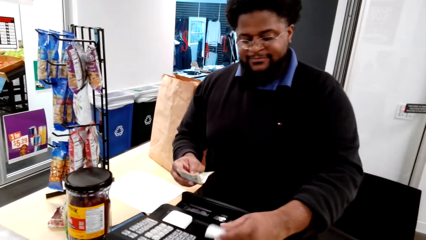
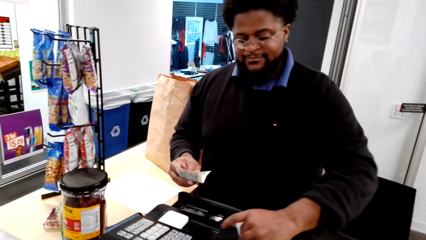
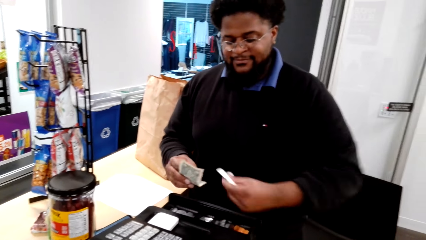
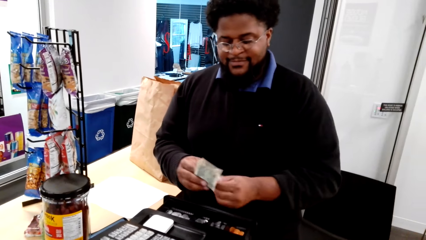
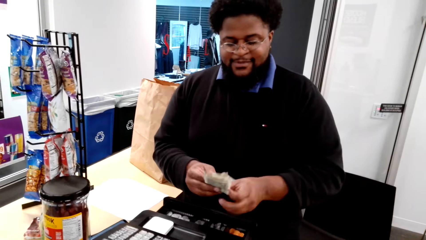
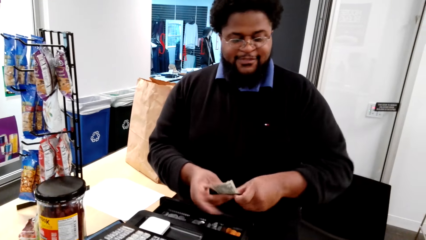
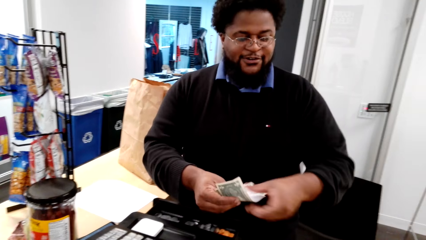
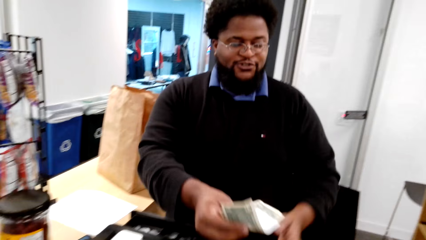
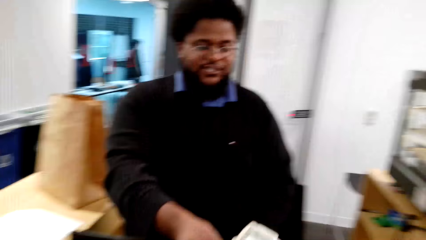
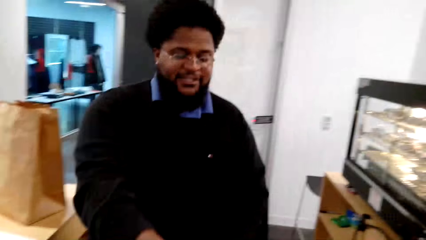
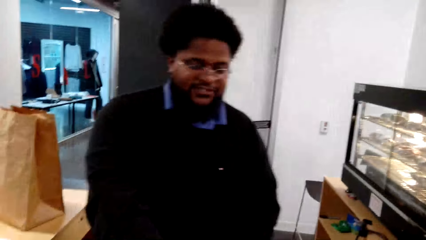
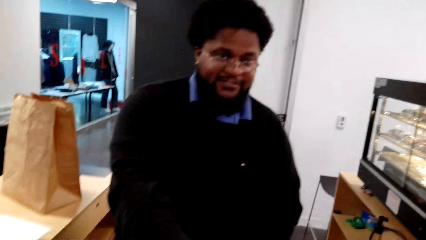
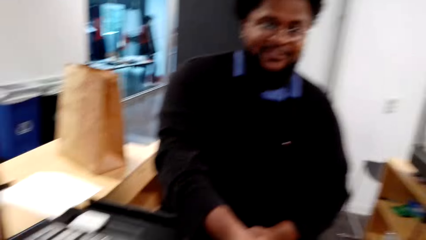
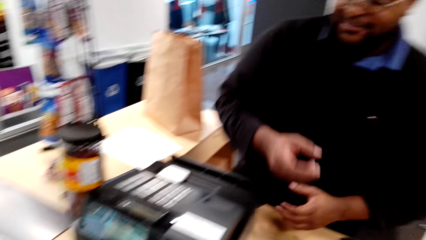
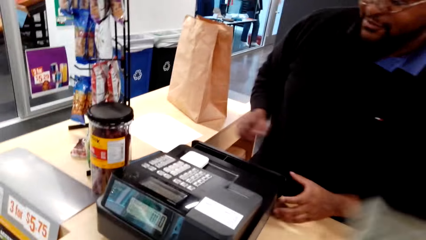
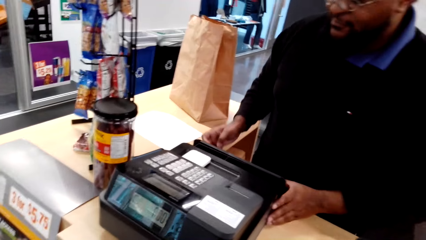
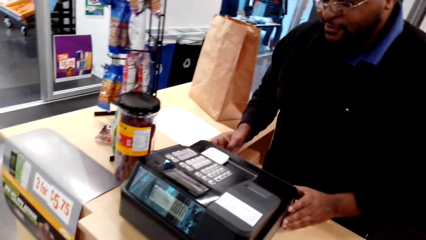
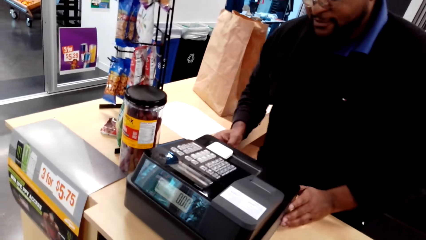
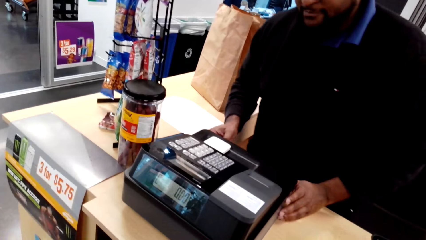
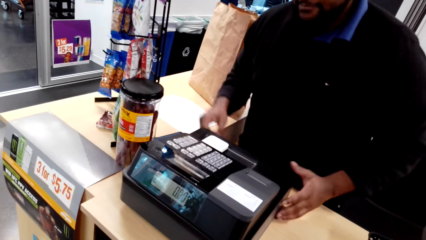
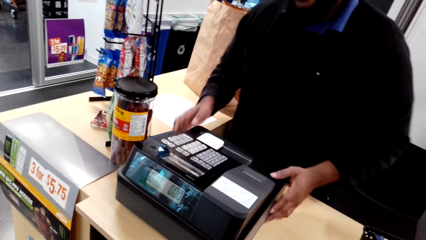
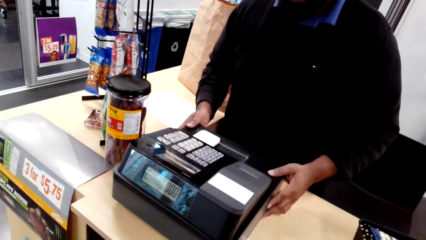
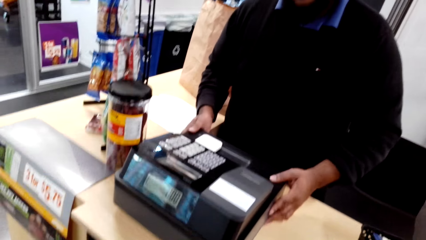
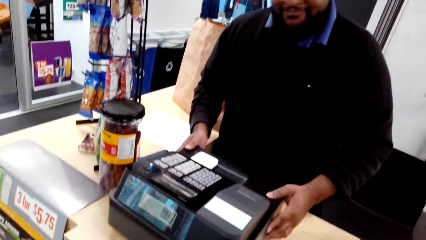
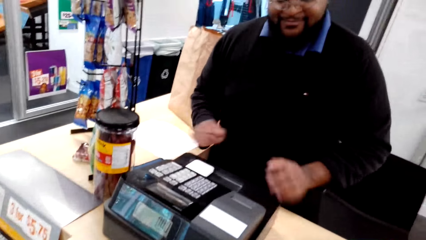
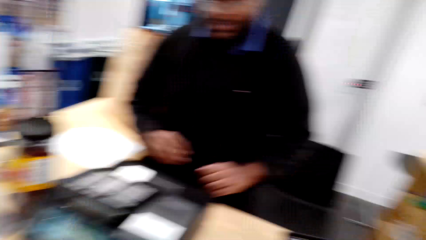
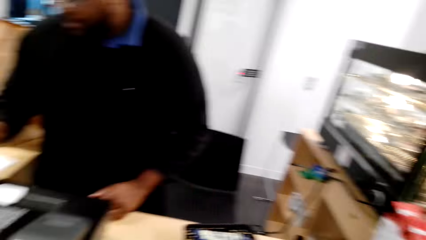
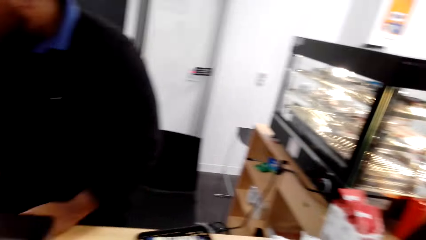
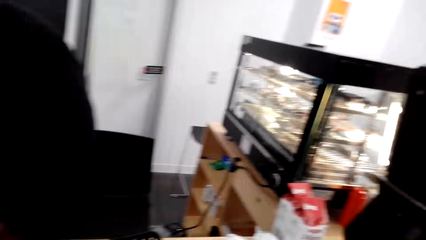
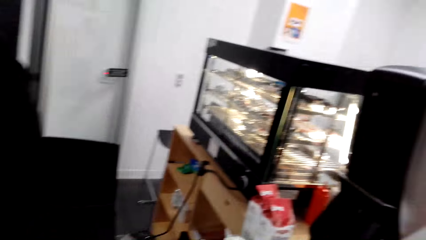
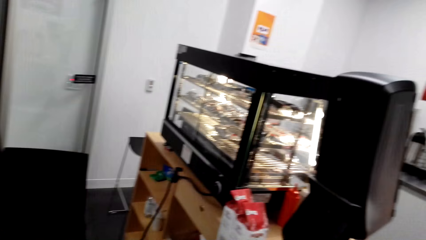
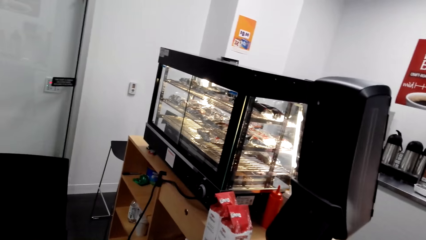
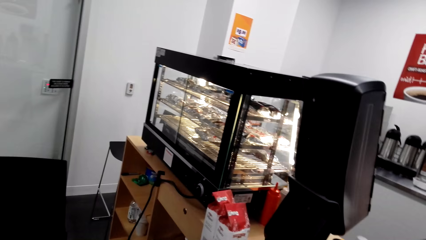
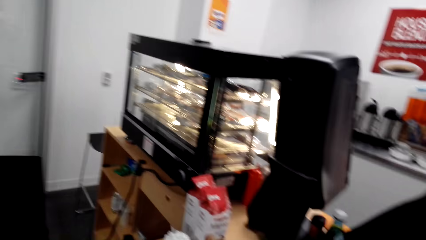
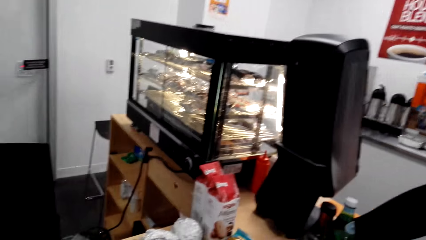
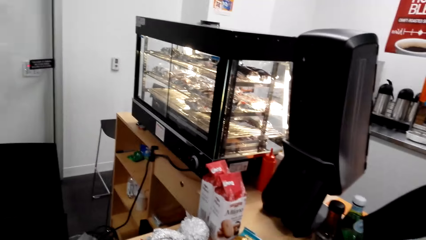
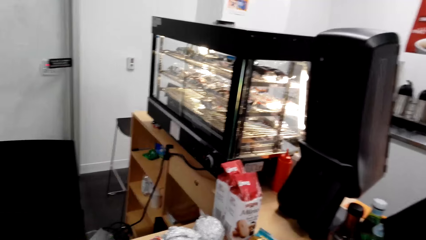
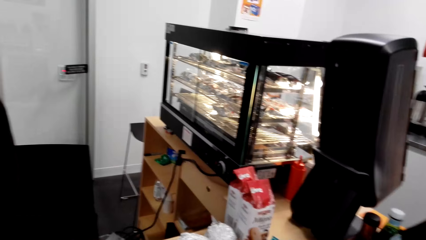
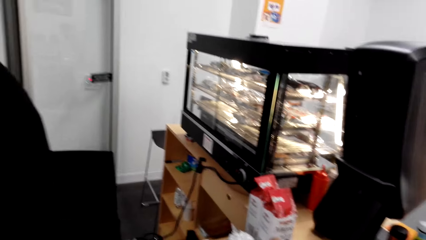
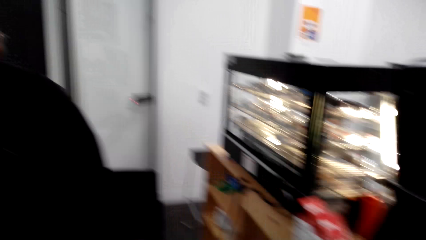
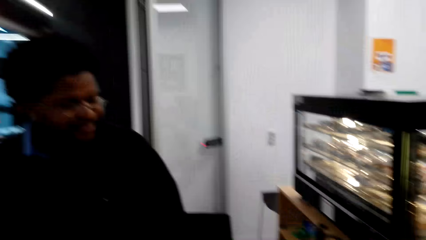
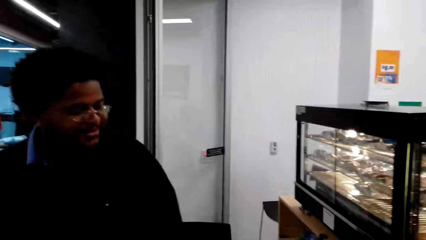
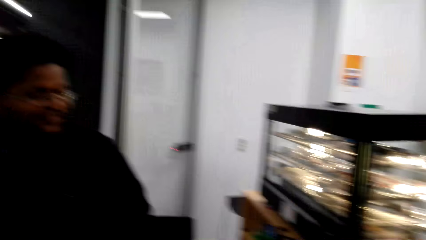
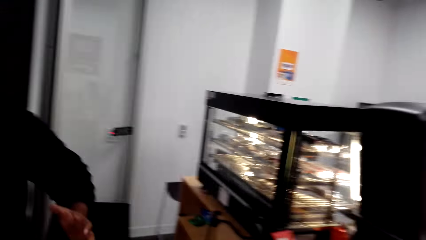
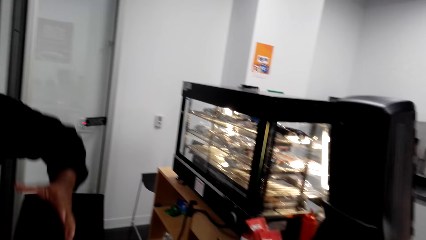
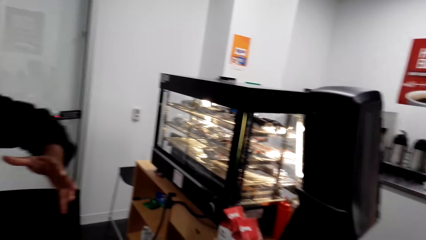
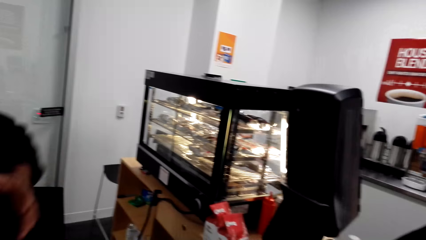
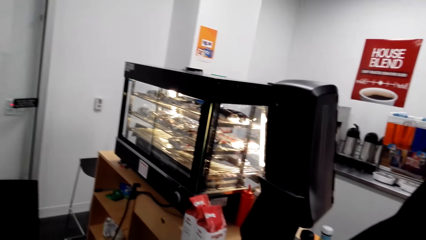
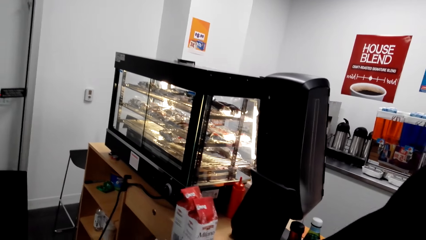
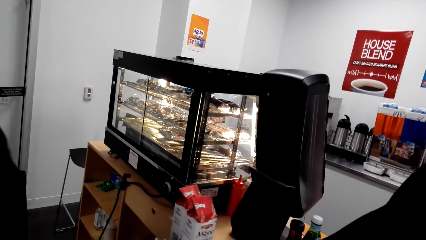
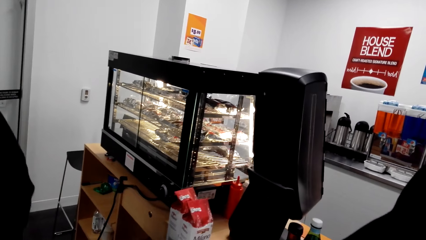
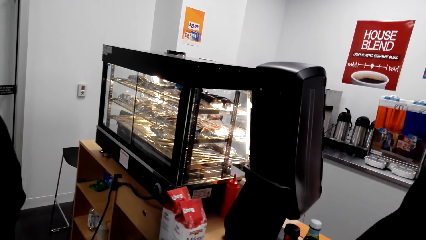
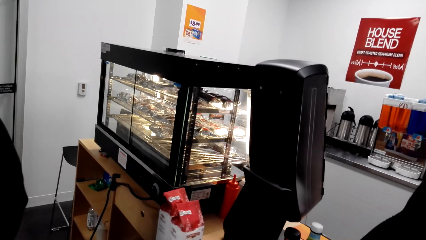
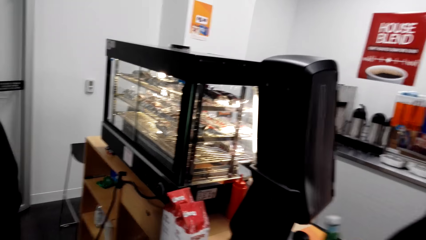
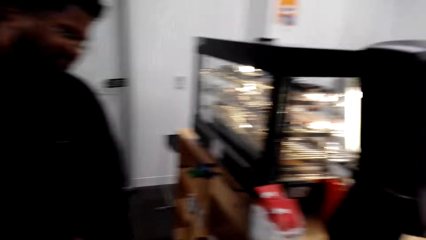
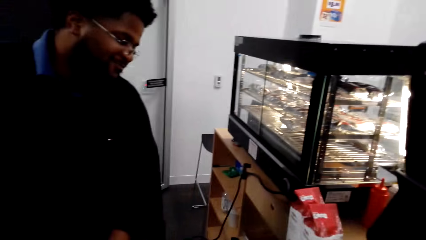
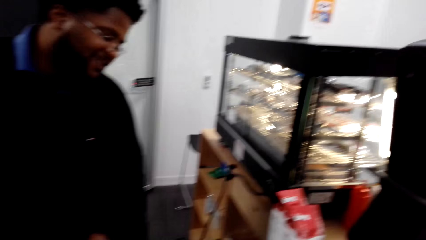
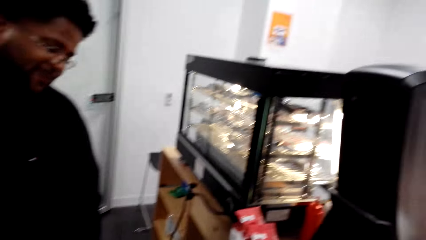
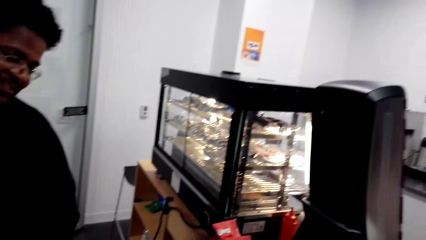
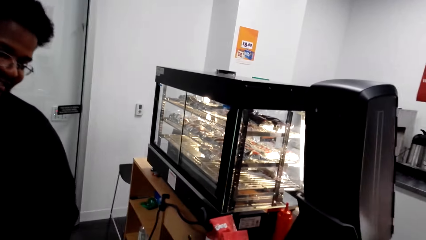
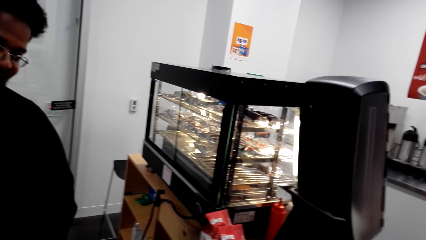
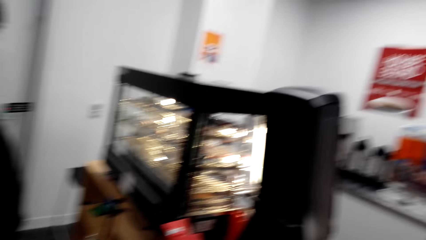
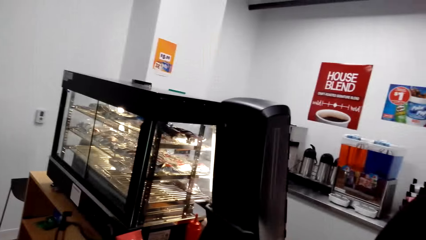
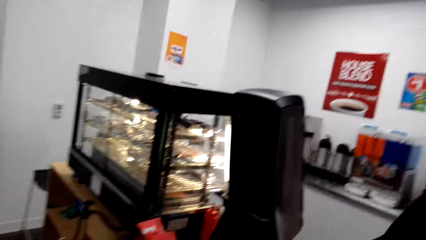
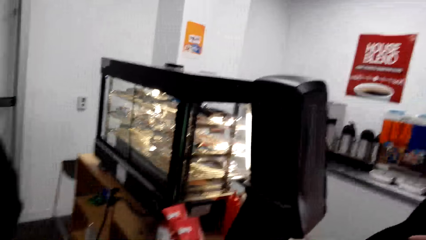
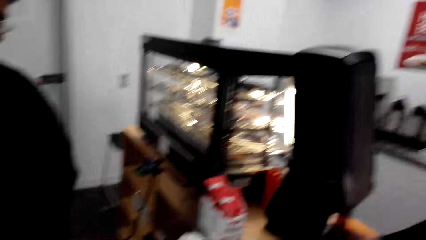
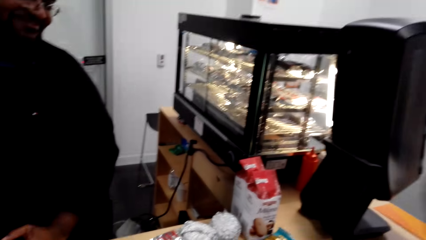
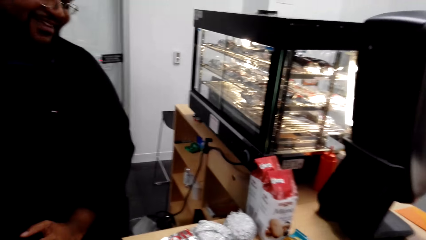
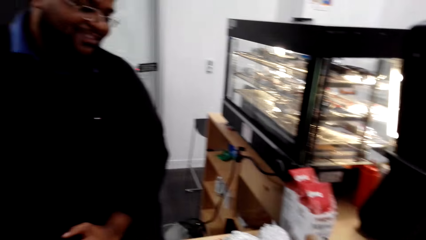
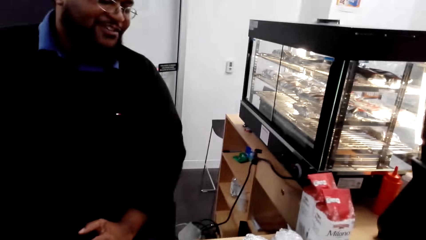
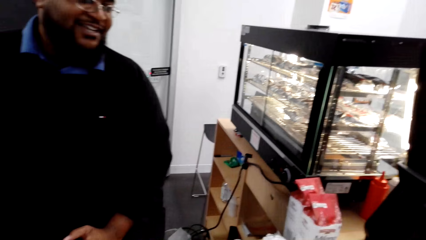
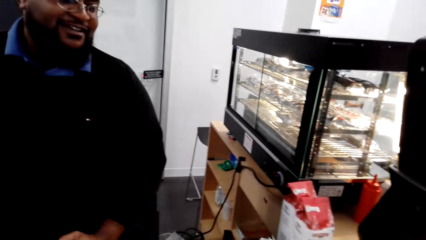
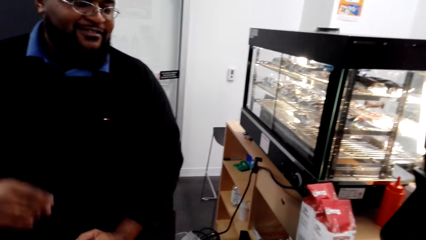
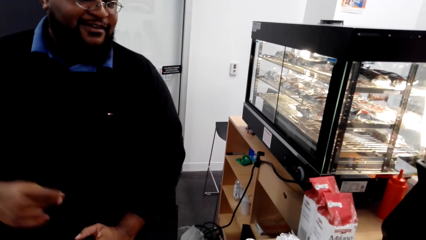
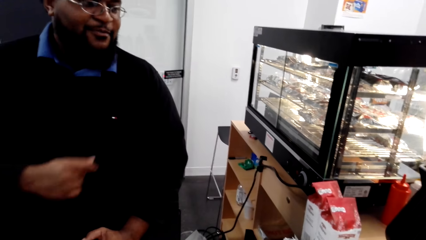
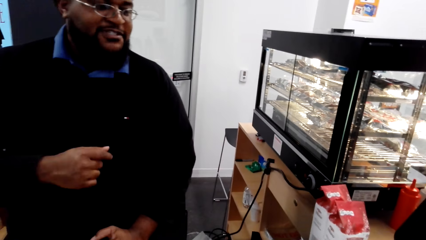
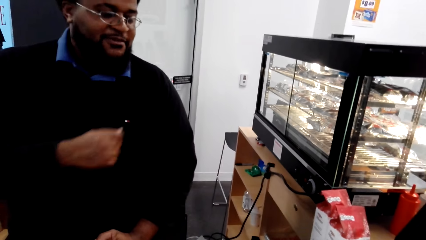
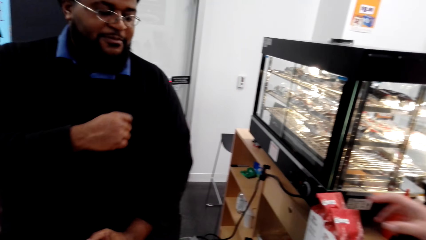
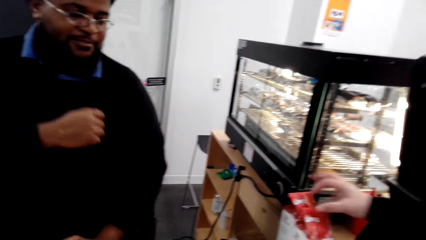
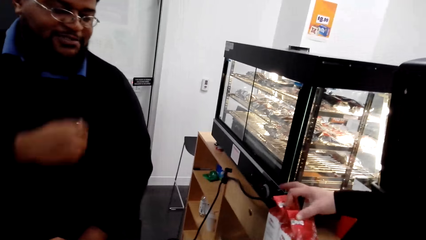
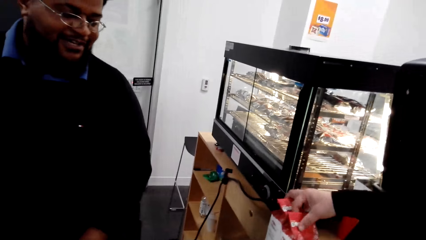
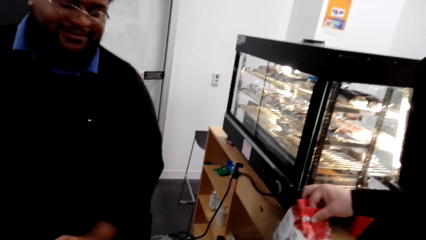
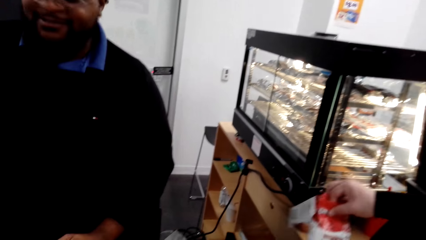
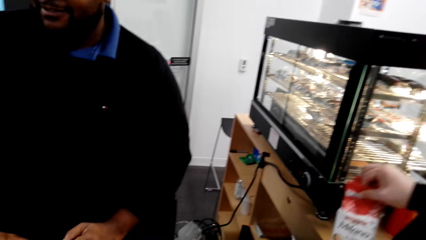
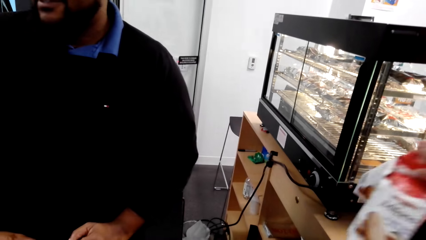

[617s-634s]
The camera wearer looks at the cashier. The cashier puts the receipt together with the money. The cashier hands the camera wearer the receipt and money. The camera wearer converses with the cashier. The cashier closes the cash register. The camera wearer looks around the supermarket. The cashier converses with the camera wearer.
